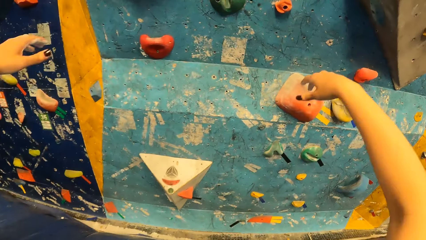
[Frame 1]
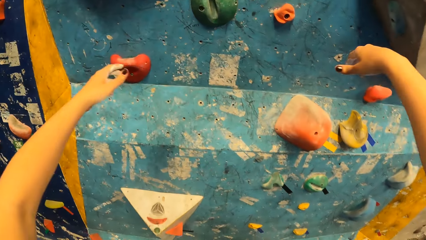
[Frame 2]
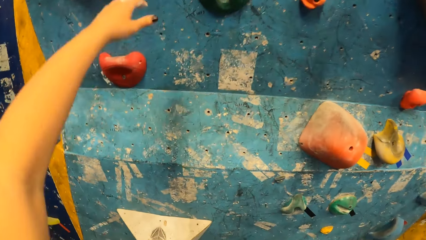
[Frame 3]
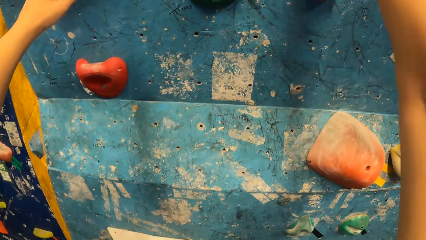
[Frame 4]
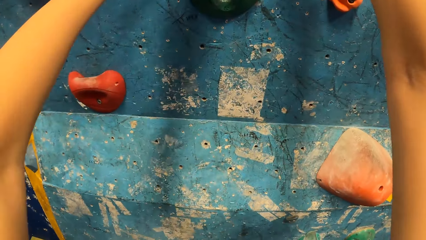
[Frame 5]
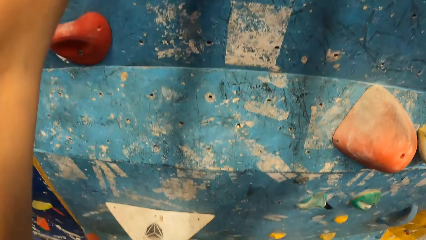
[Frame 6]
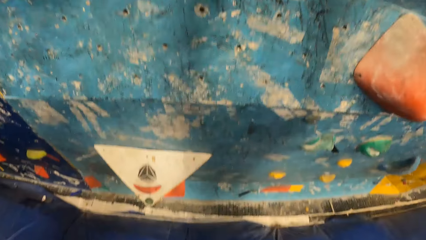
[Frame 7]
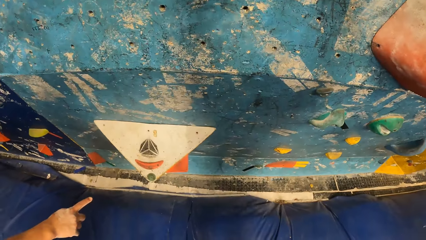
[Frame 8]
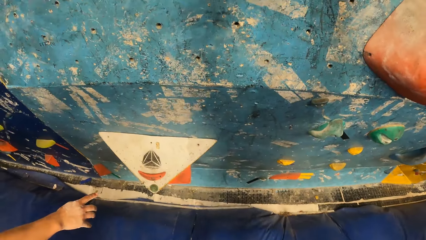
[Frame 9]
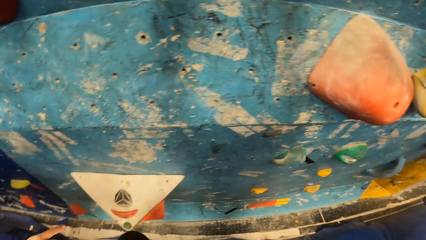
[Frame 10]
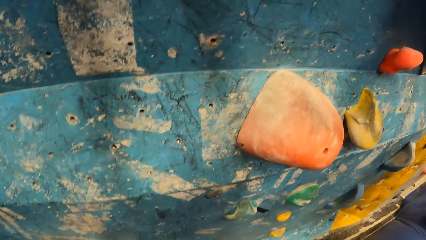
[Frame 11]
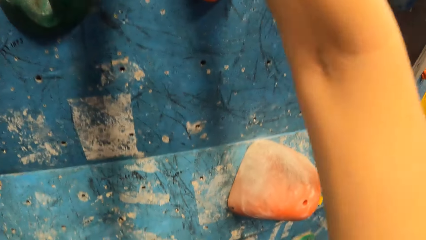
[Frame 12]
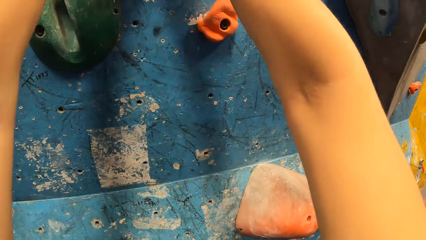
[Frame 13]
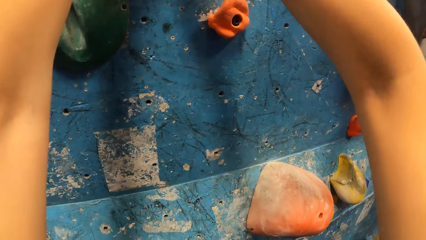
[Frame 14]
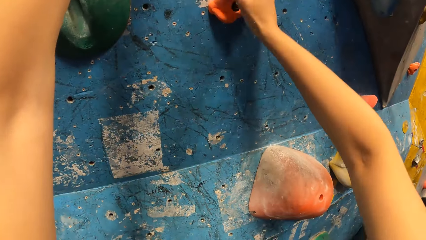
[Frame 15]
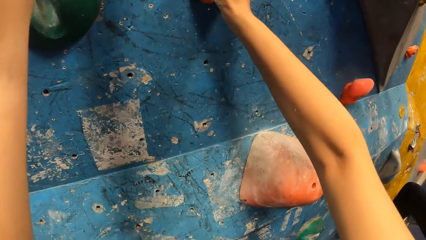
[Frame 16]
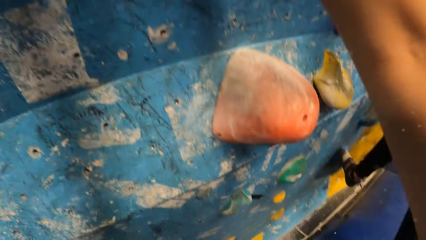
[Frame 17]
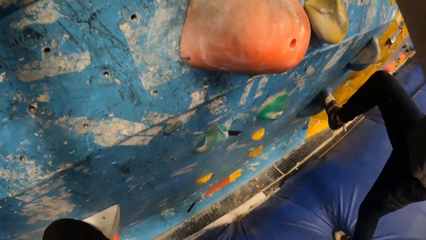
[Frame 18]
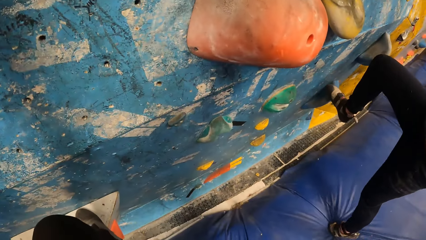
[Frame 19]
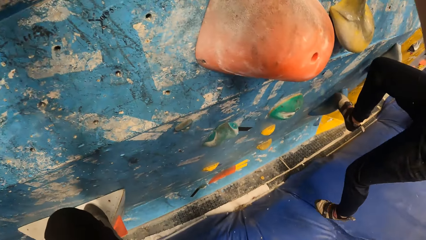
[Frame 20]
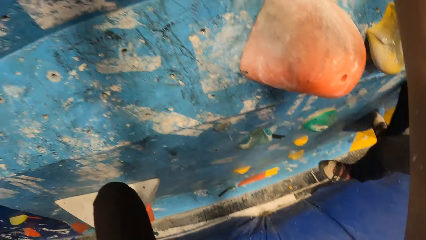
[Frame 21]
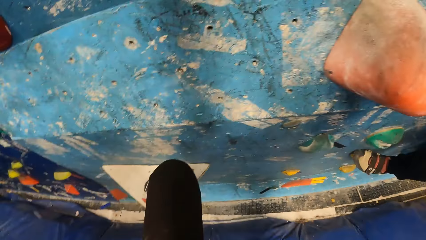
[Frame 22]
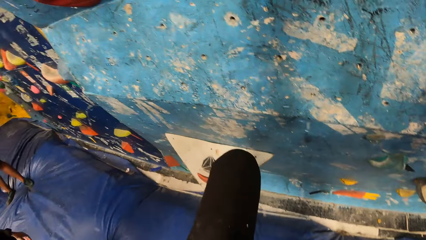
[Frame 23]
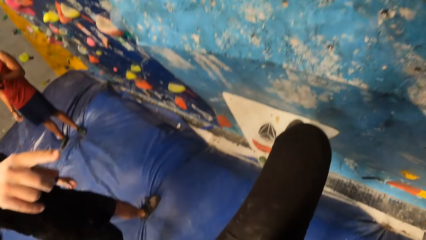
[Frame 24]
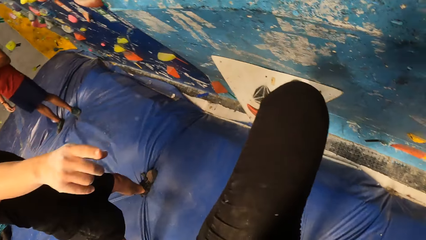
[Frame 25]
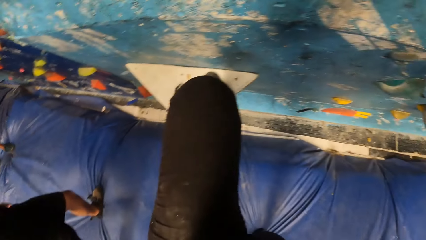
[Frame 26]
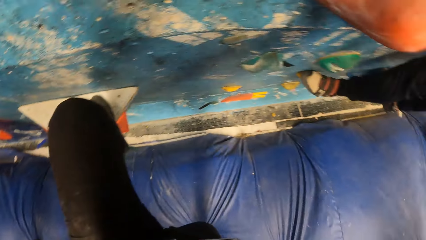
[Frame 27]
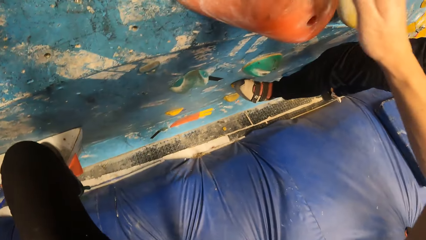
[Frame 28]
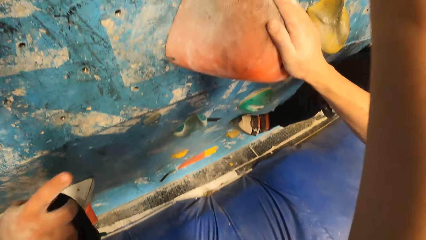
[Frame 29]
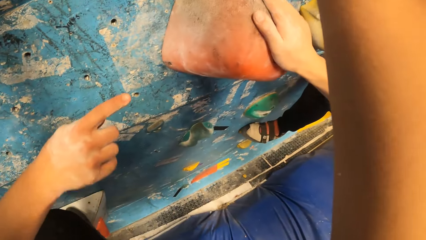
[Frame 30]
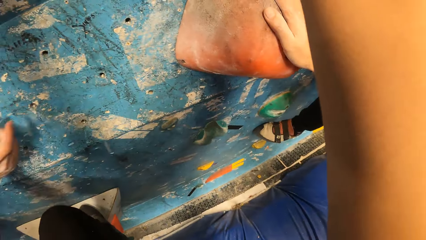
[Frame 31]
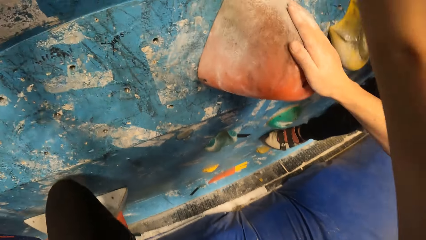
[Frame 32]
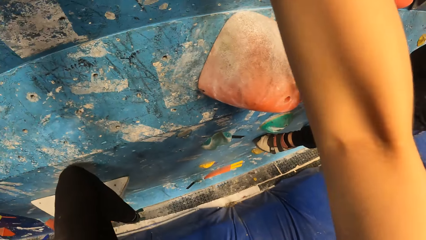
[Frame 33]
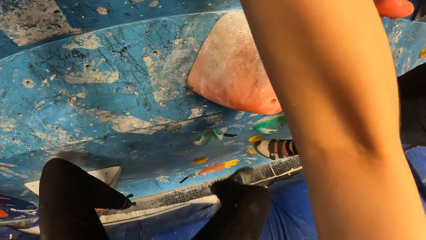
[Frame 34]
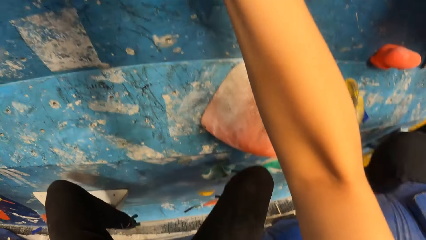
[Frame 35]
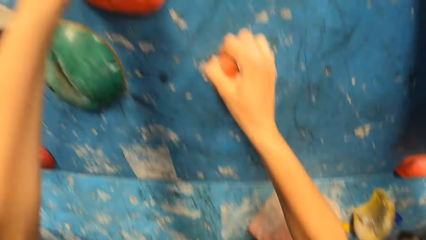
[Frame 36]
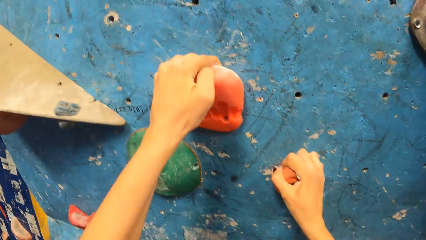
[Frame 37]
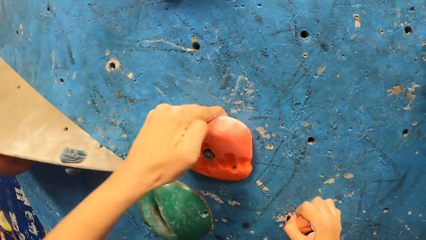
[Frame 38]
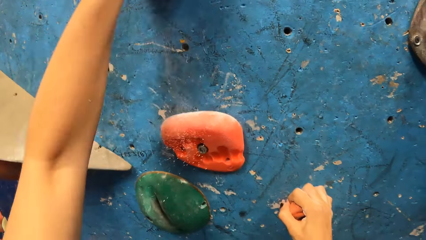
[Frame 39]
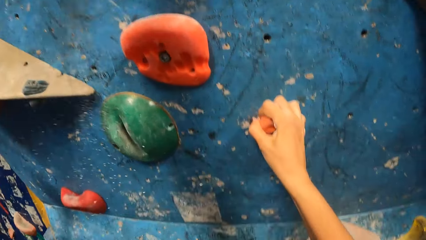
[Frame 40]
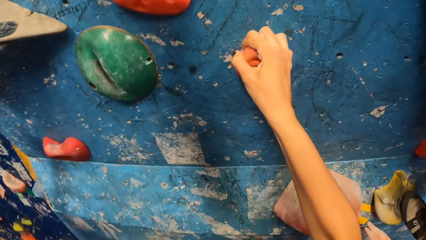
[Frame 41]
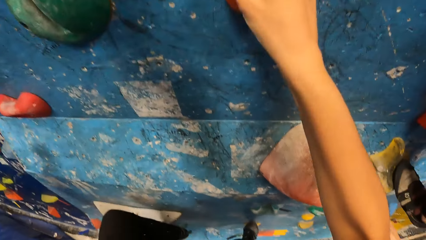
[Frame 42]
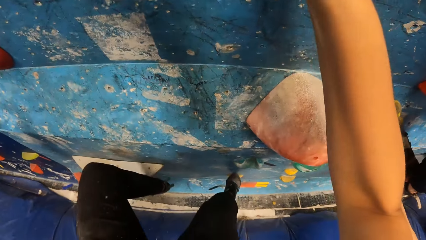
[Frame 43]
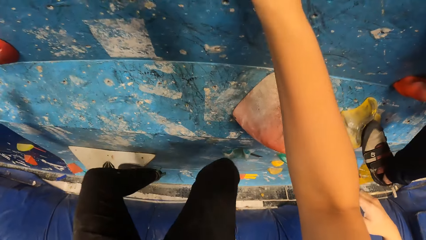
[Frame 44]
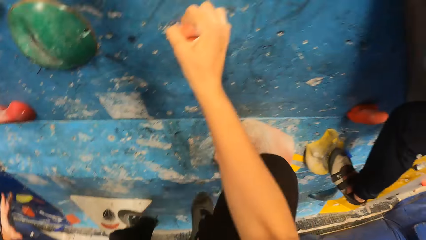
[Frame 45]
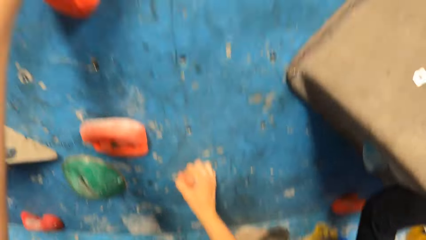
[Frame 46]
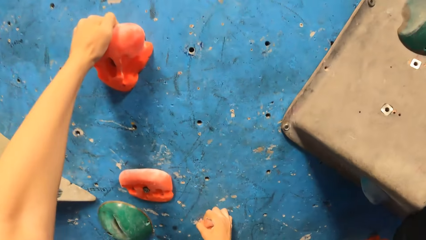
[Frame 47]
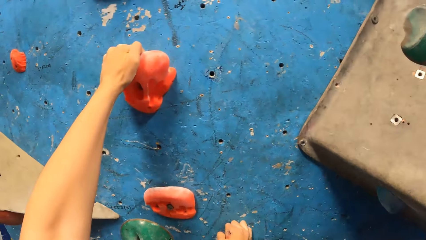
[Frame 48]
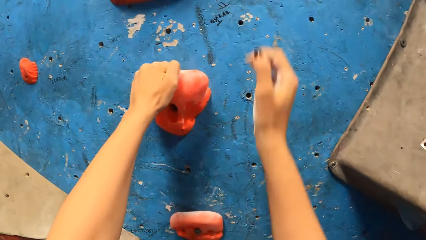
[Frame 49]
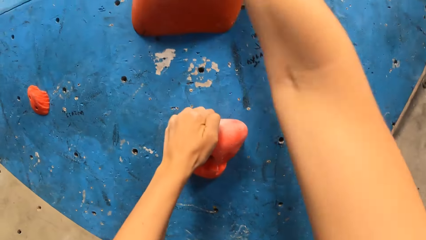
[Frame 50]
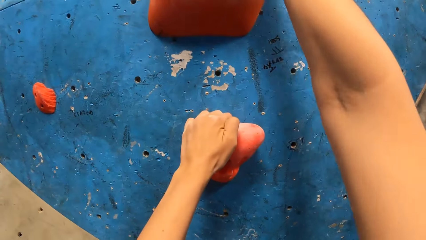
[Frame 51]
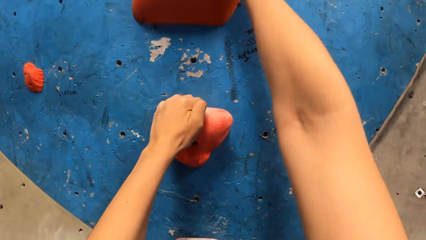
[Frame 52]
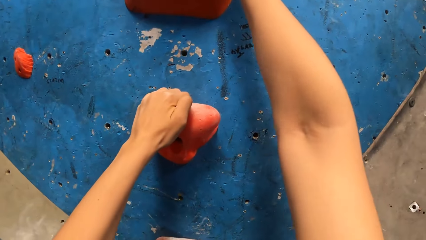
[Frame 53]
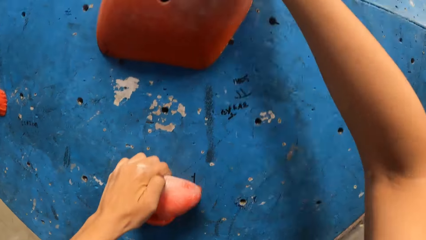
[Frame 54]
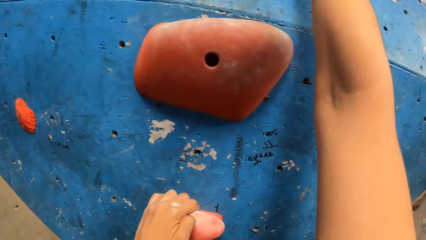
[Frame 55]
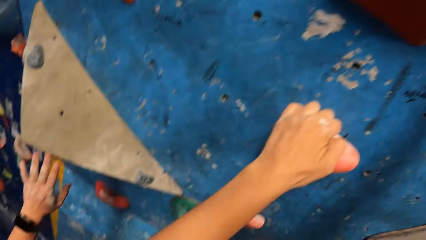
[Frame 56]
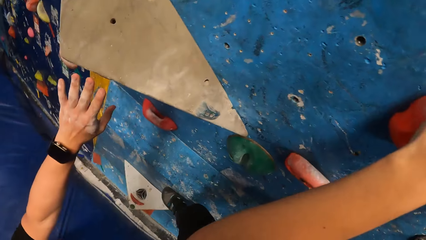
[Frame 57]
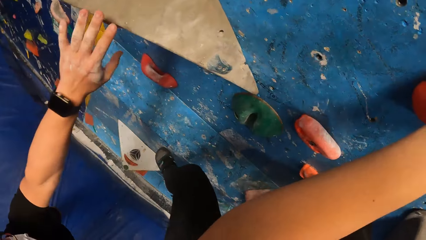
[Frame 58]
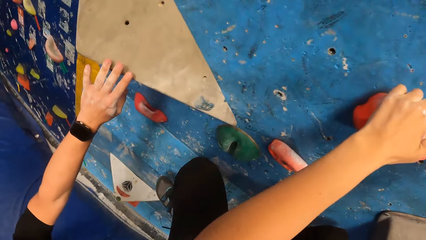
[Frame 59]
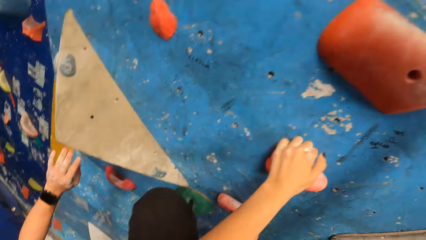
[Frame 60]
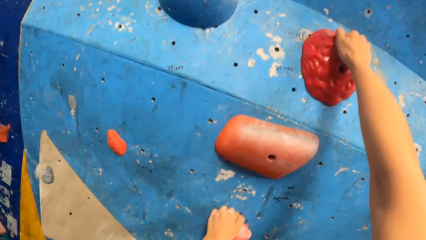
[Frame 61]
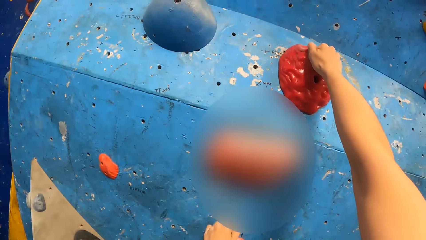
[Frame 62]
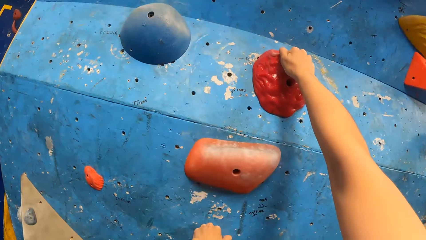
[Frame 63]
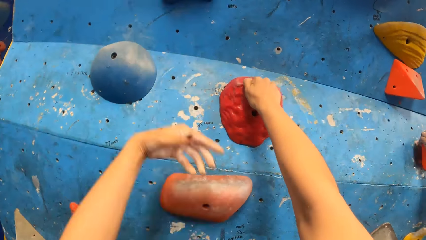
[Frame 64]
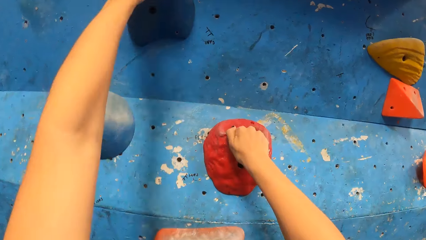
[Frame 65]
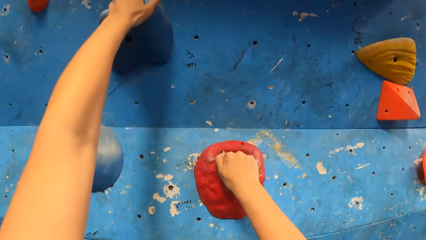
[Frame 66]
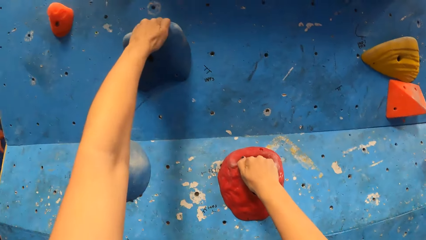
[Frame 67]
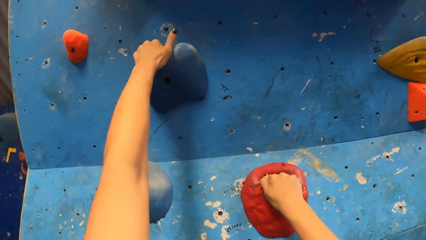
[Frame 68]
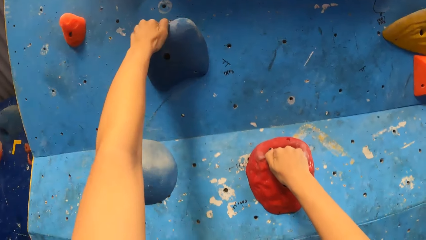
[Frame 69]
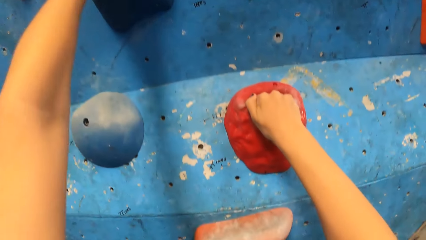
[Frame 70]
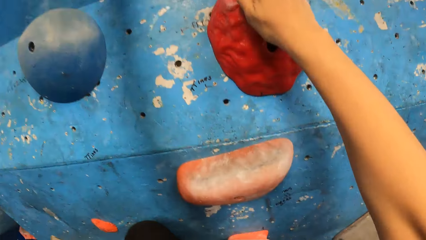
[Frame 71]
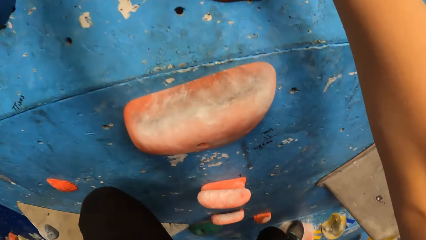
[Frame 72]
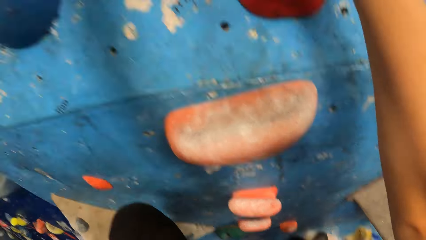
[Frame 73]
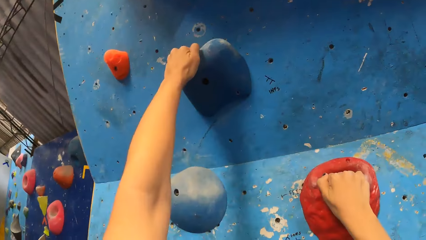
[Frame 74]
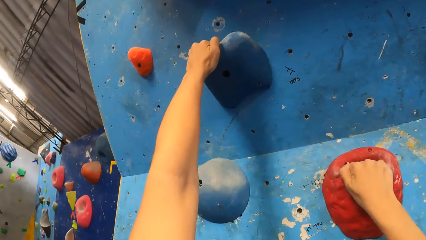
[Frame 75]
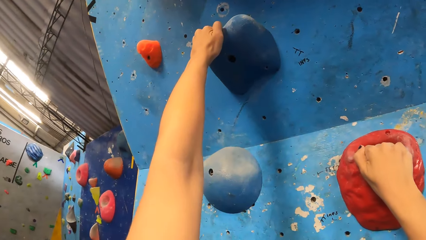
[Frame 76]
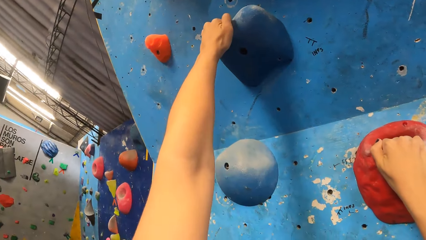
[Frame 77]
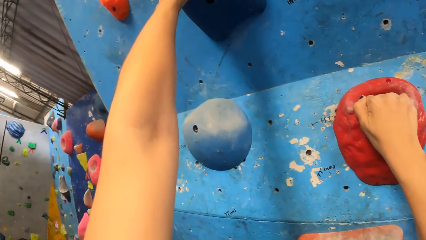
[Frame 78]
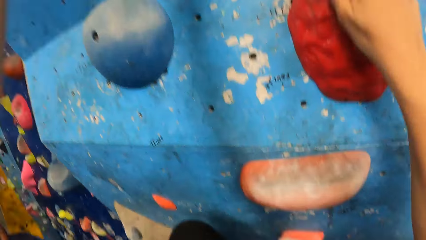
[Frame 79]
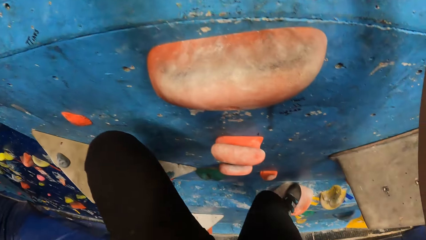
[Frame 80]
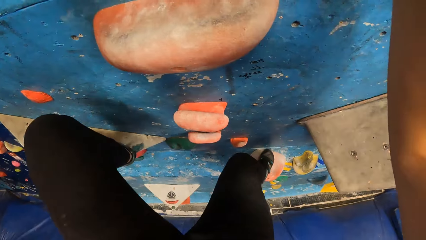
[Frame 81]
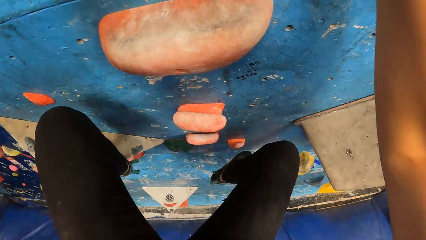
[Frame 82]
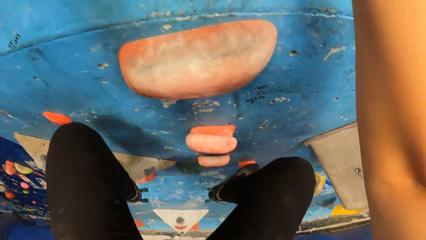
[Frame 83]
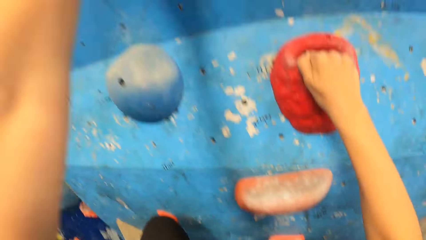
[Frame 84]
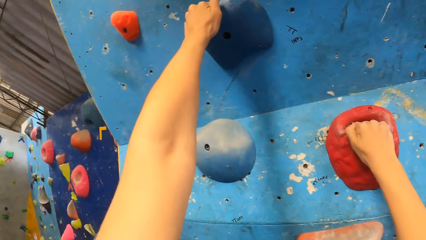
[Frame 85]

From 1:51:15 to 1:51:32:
The camera wearer climbs the bouldering wall with her feet and hands. She holds a climbing hold with her right hand. She steps her right leg on a climbing hold. She holds a climbing hold with her left hand.
